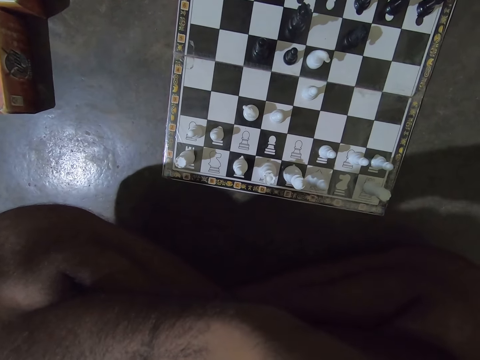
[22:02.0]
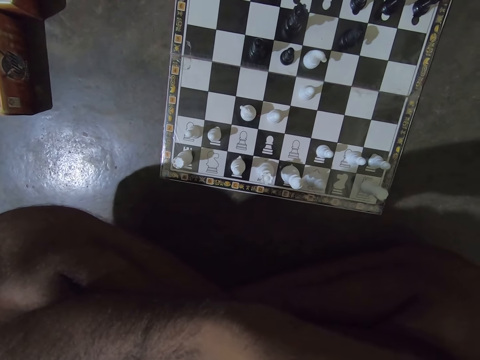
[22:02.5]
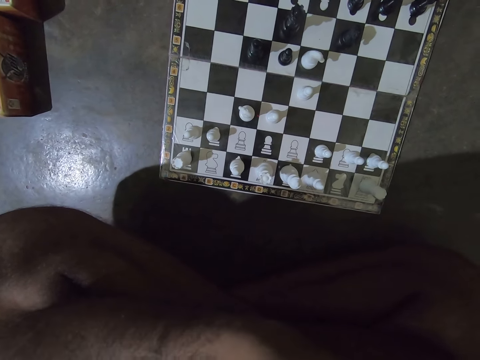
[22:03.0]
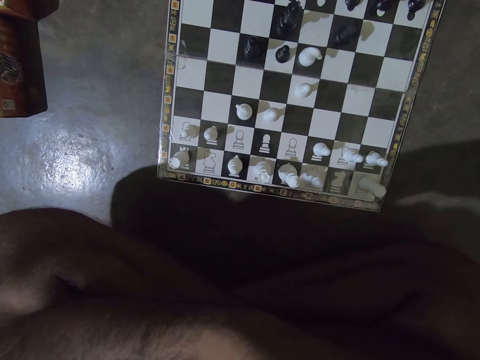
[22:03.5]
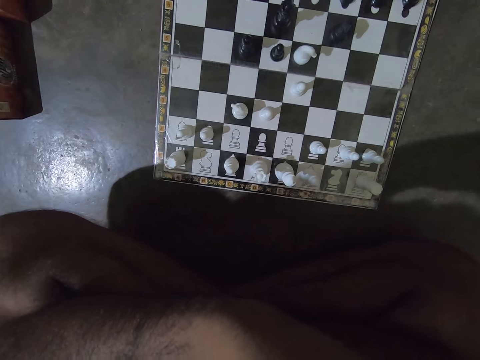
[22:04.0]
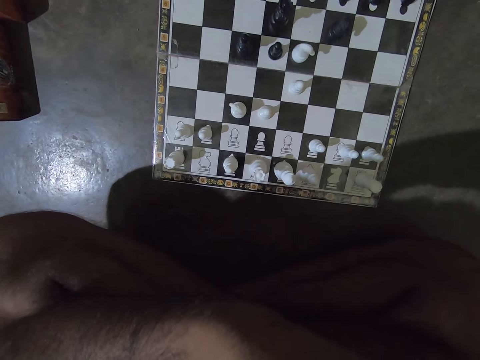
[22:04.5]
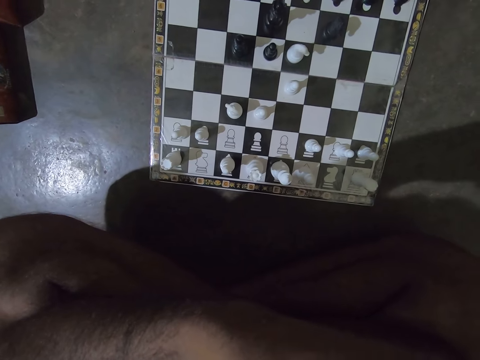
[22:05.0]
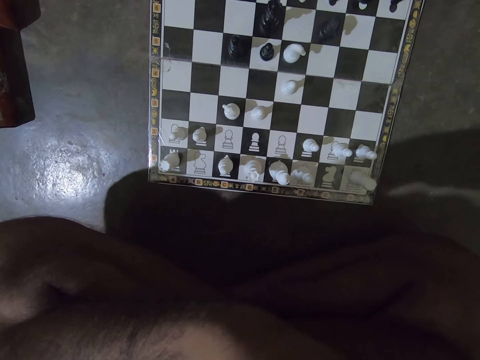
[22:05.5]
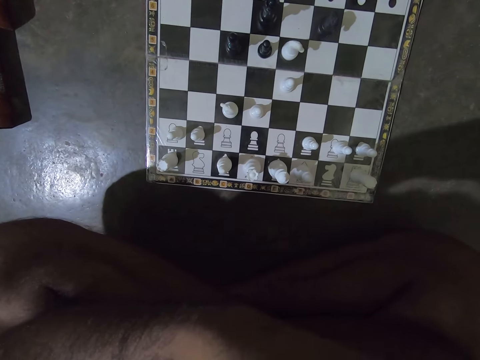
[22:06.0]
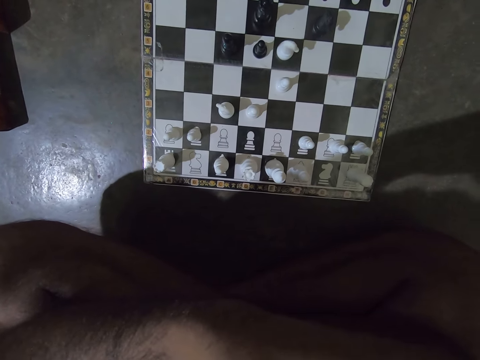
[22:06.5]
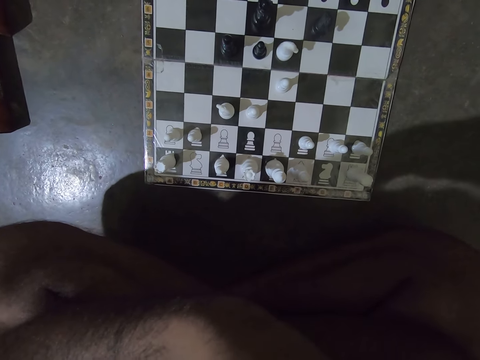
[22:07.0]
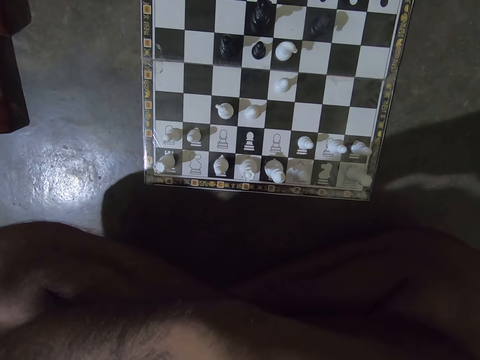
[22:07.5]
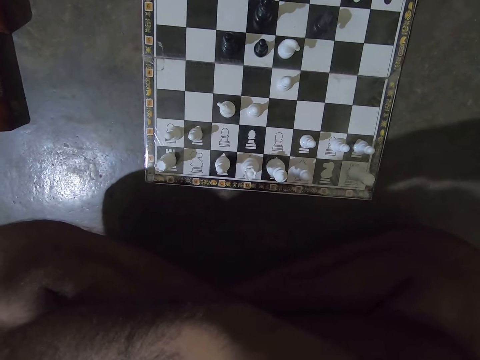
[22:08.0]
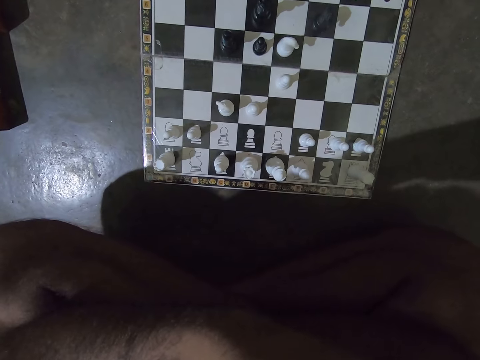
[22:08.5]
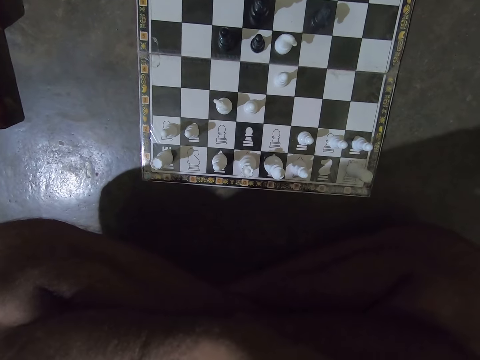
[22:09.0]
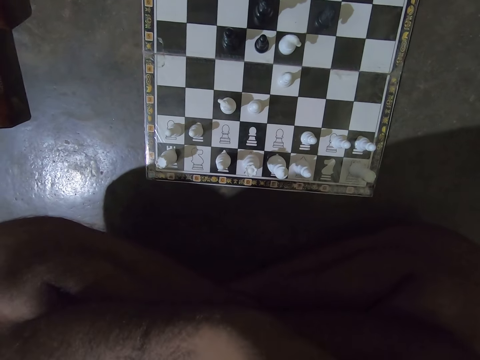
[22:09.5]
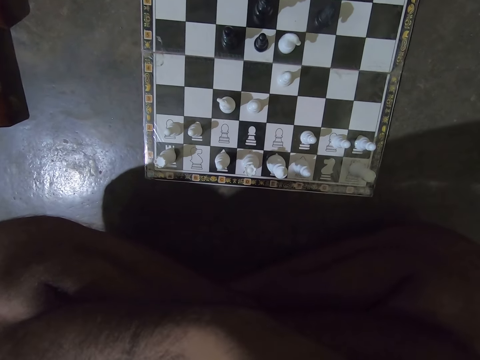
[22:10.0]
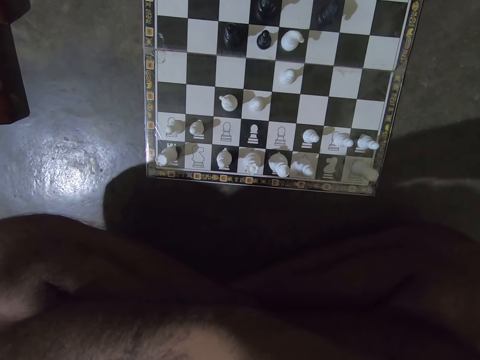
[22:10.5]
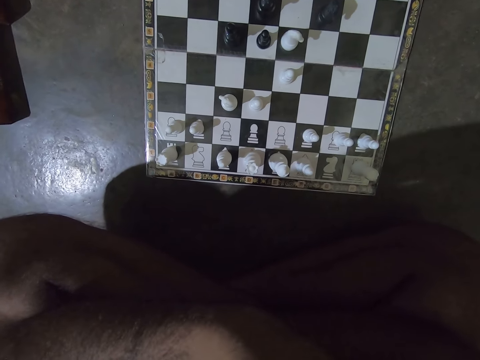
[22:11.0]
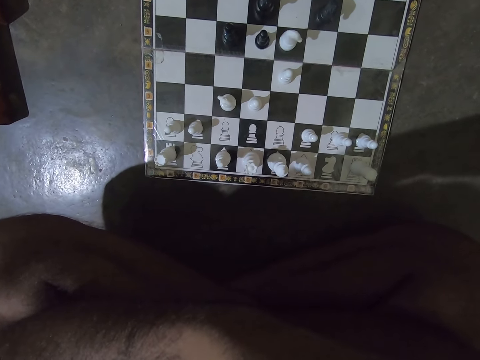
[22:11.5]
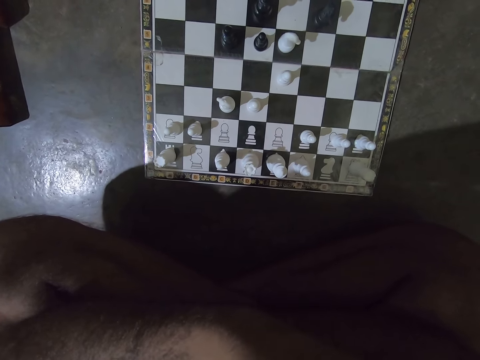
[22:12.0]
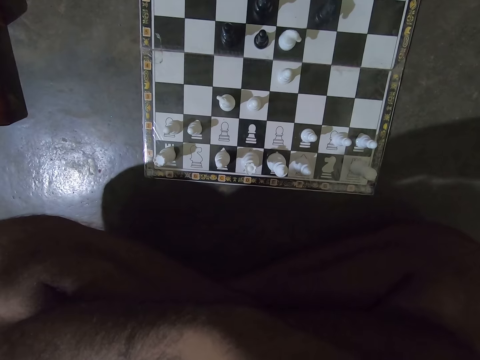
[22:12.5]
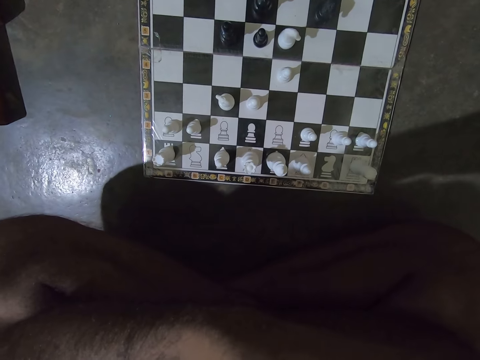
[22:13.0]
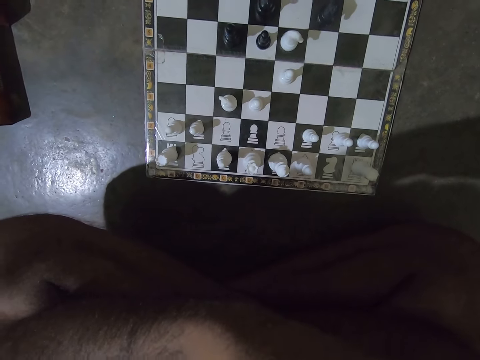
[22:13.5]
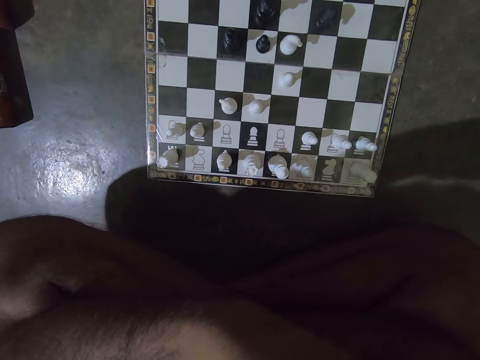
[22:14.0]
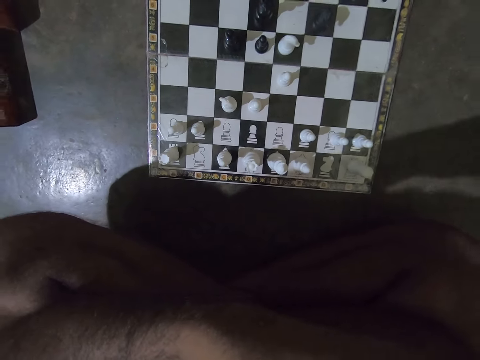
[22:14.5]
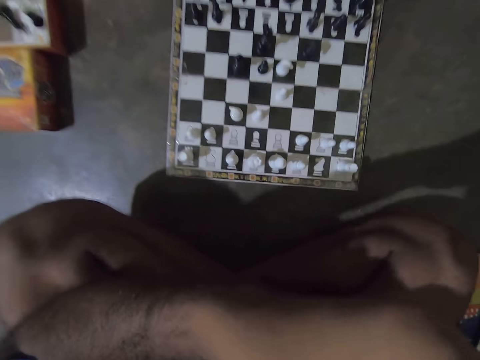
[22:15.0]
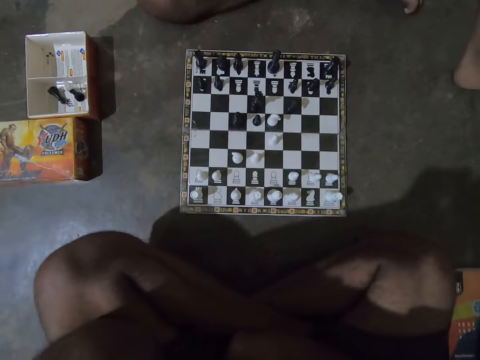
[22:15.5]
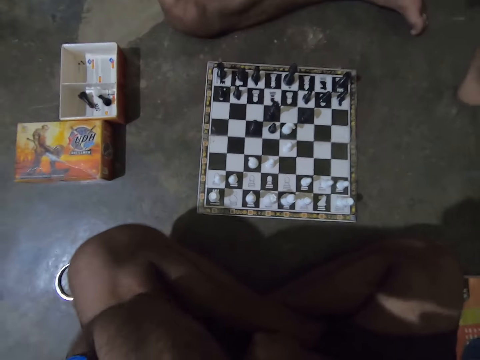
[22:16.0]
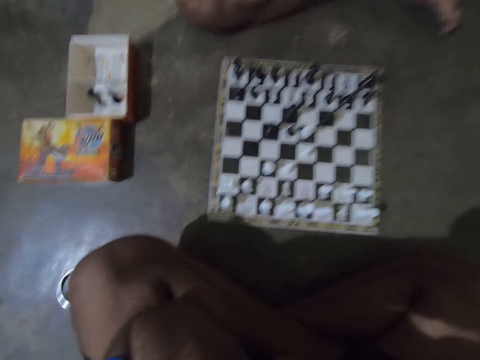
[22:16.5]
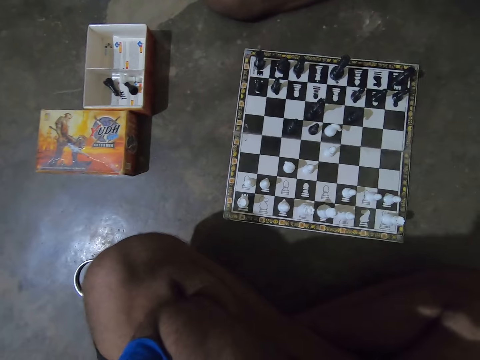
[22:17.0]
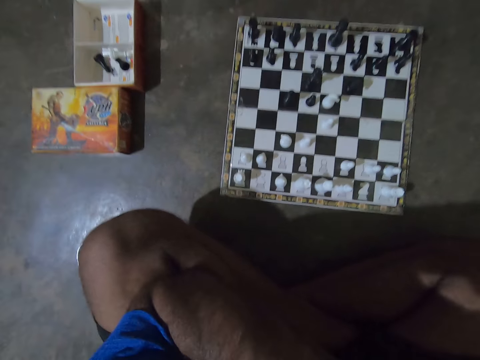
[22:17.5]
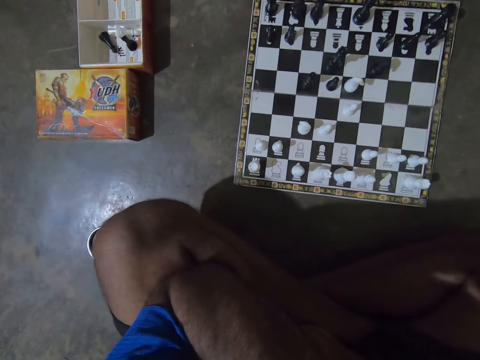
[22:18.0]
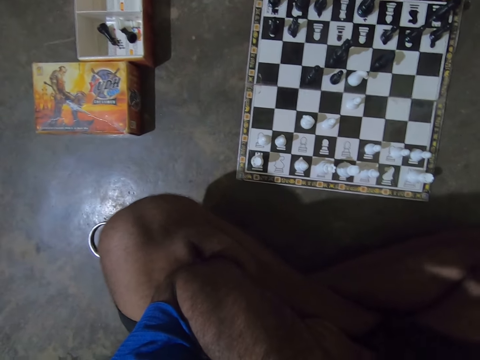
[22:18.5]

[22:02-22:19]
The camera wearer adjusts his left hand on his face.

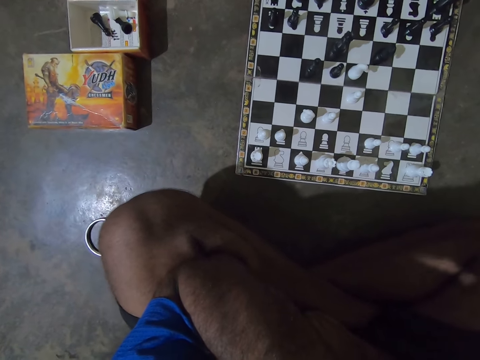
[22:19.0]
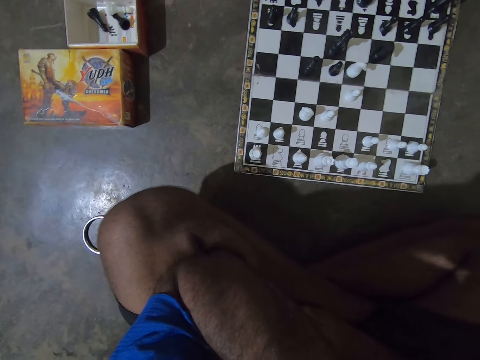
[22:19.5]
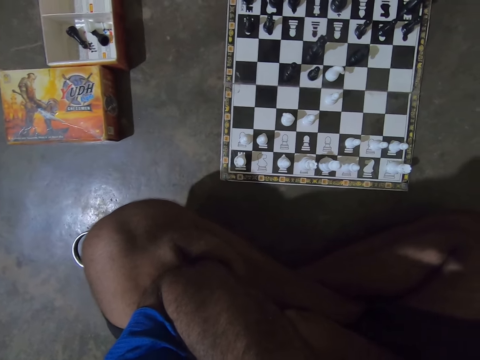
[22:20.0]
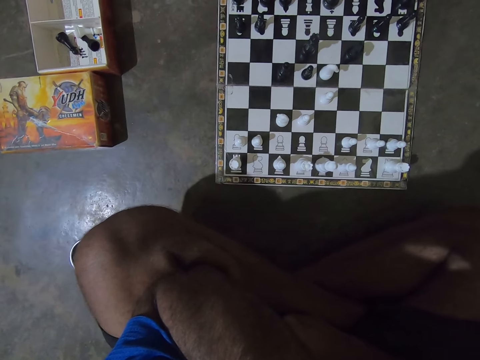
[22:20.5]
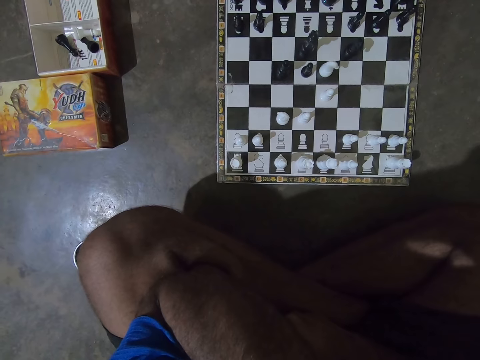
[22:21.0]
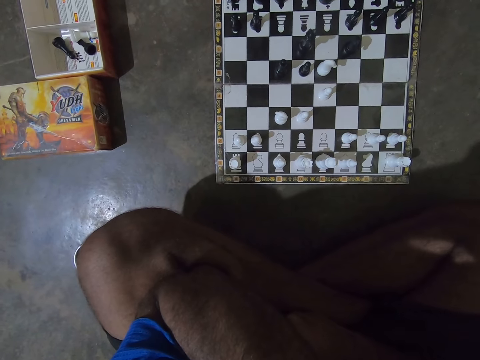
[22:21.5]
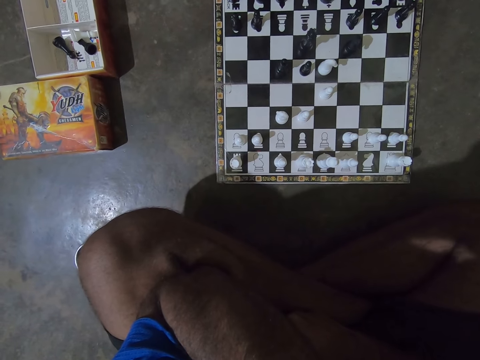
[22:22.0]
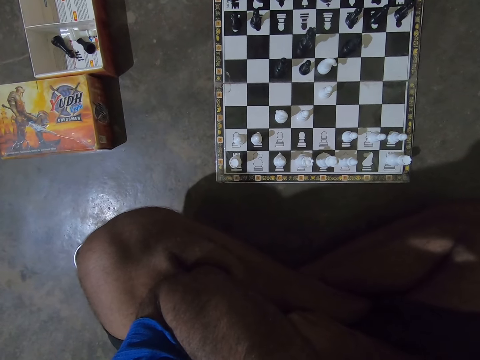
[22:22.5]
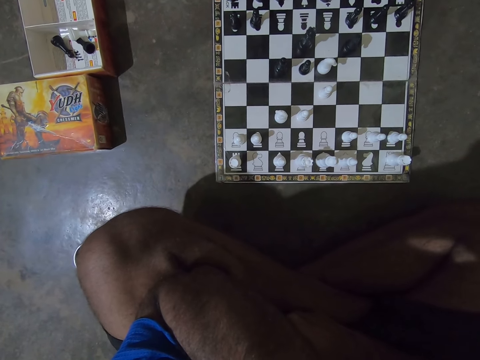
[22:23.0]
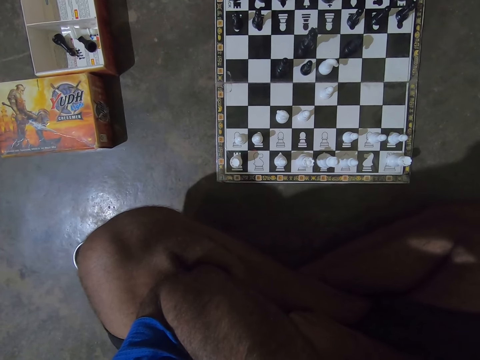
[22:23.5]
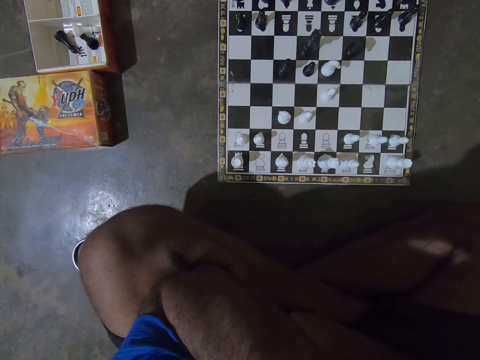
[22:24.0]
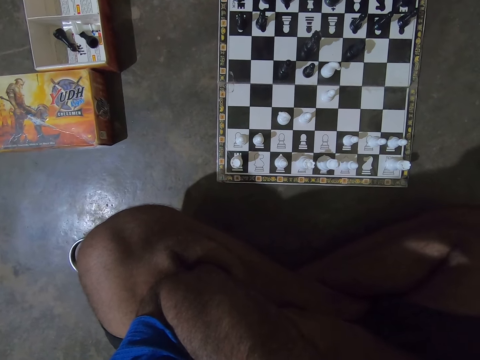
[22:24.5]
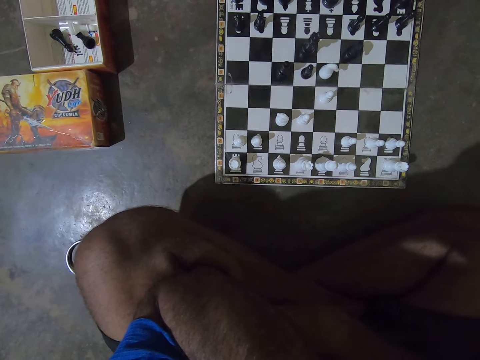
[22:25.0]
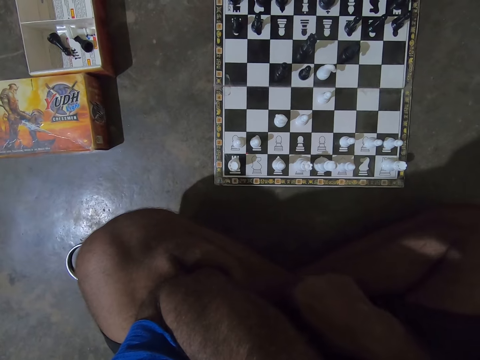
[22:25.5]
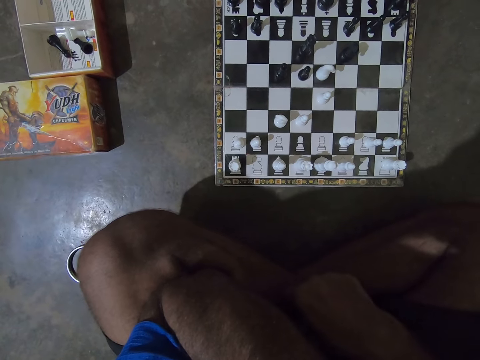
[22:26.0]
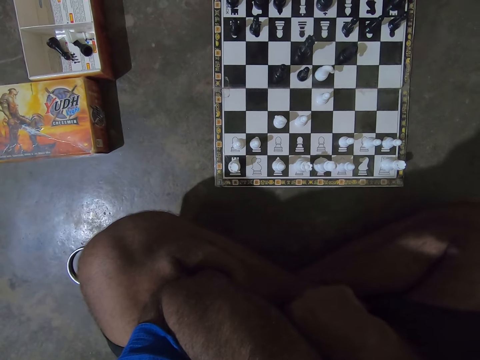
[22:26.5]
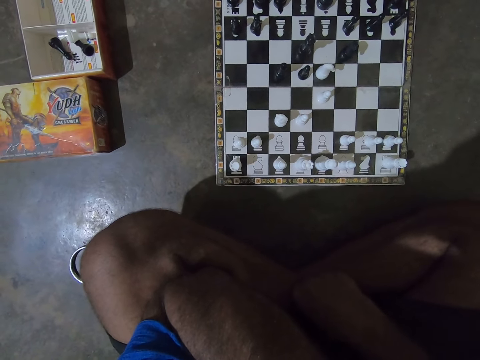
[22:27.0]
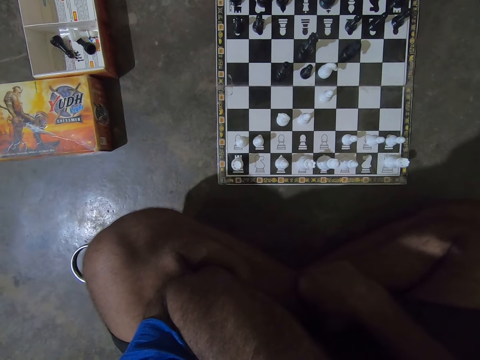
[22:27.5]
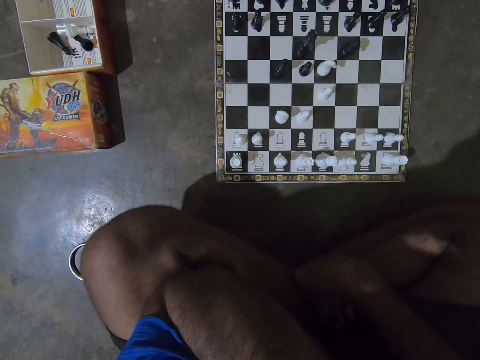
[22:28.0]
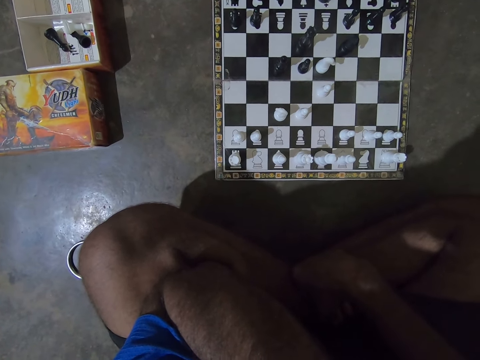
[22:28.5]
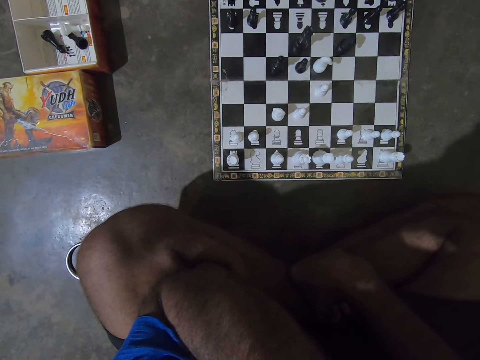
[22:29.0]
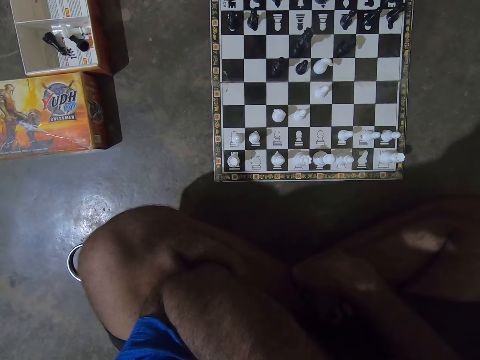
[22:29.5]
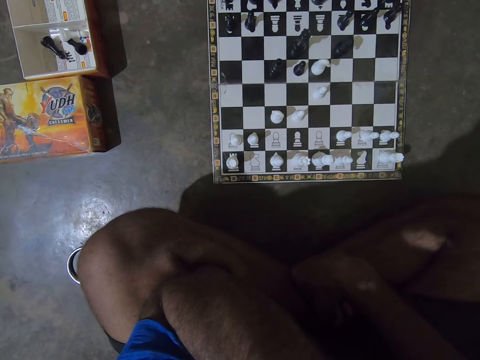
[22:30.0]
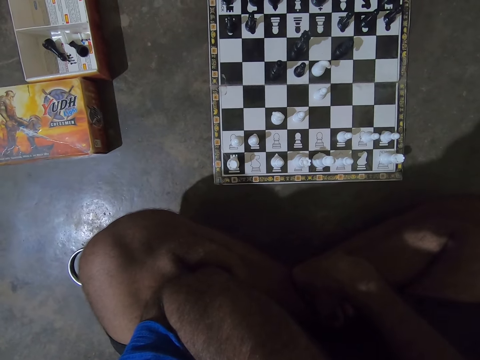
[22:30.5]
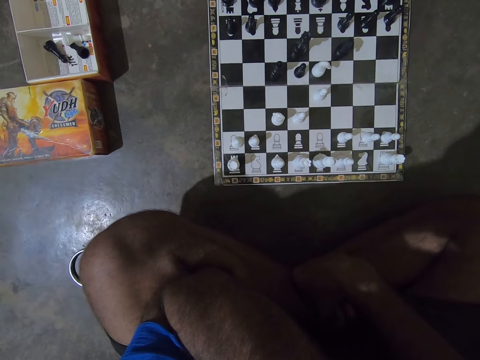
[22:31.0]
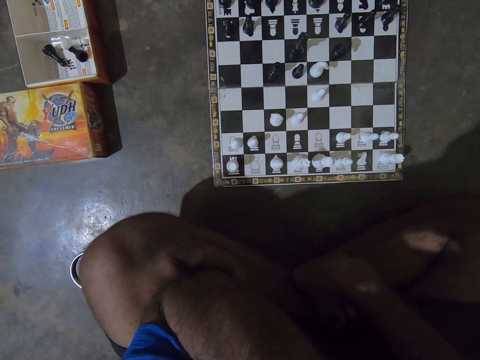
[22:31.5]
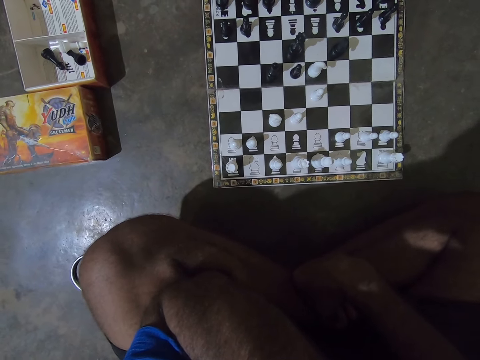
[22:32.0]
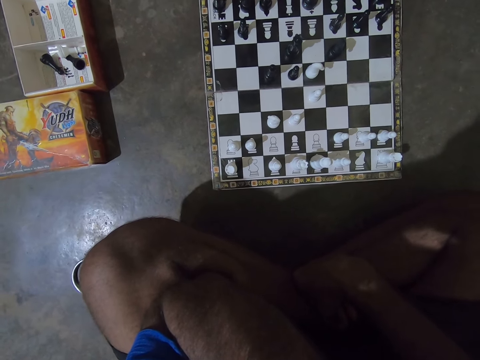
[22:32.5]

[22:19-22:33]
The camera wearer scratches his left leg with his left hand.
